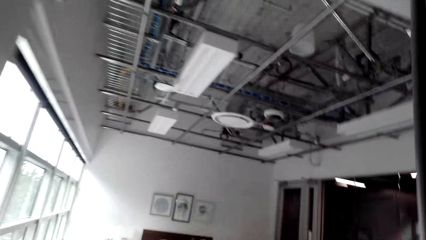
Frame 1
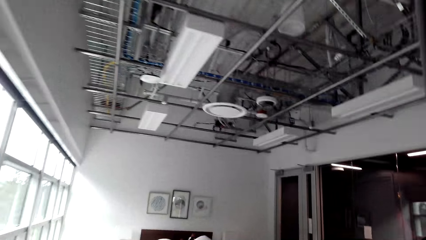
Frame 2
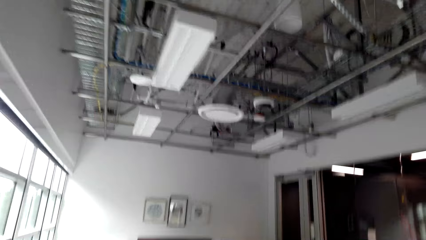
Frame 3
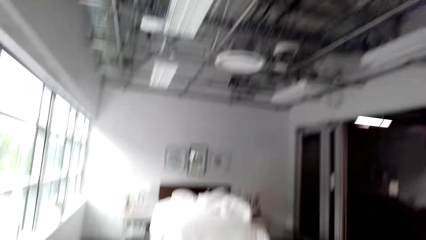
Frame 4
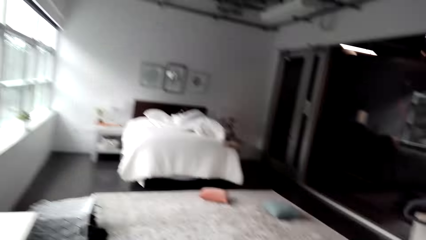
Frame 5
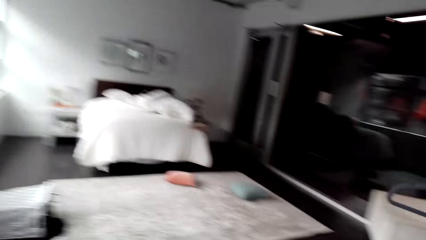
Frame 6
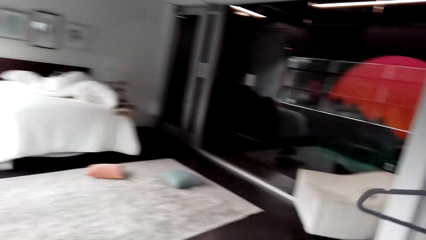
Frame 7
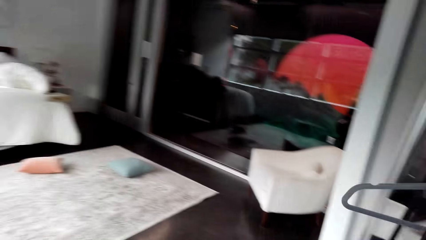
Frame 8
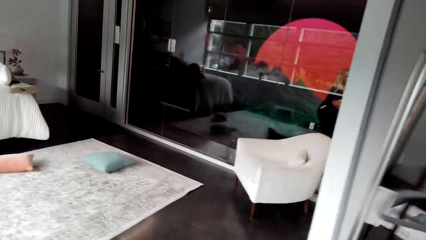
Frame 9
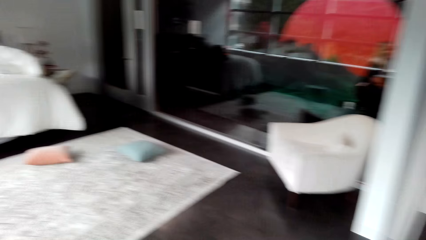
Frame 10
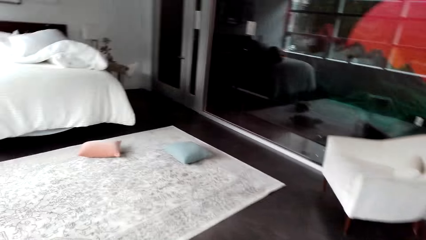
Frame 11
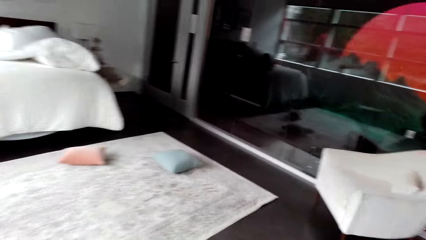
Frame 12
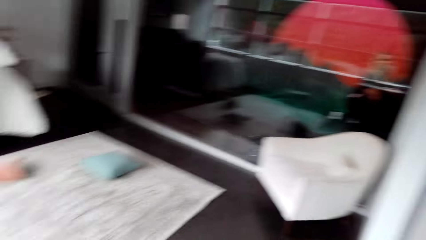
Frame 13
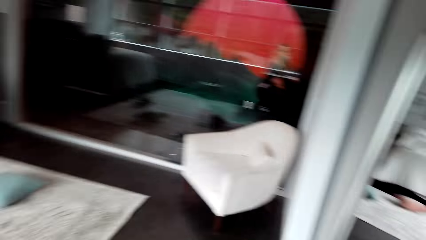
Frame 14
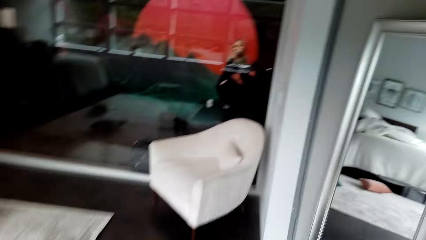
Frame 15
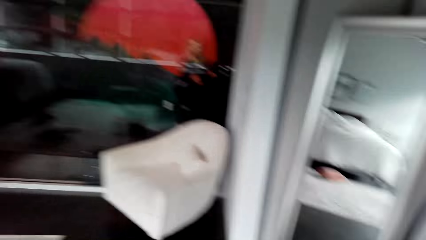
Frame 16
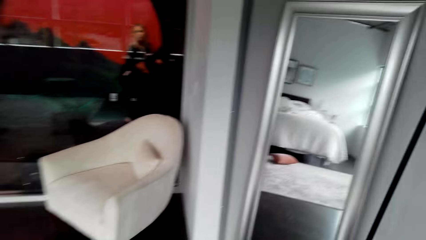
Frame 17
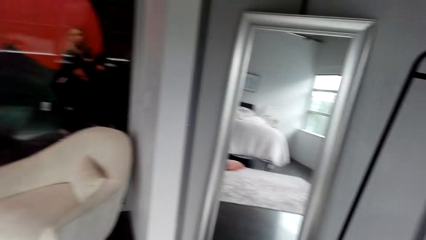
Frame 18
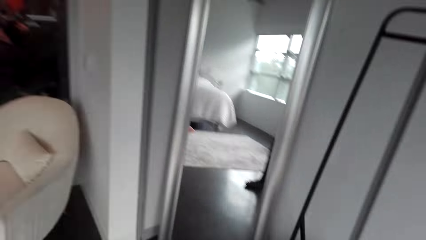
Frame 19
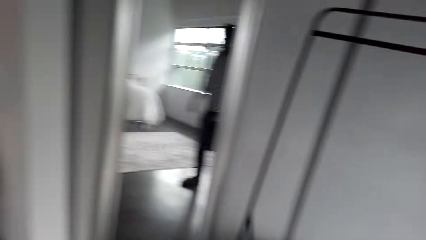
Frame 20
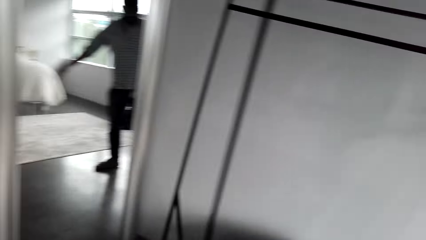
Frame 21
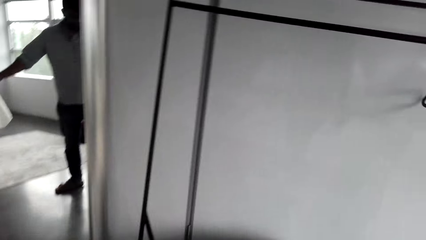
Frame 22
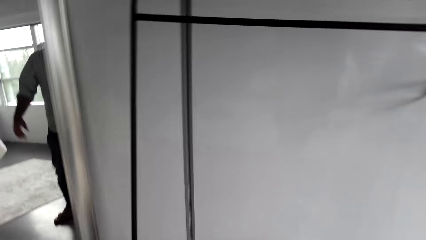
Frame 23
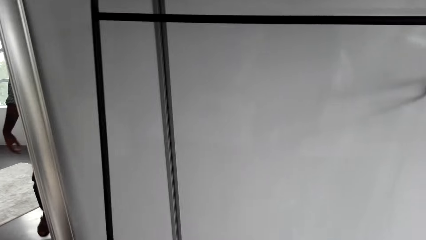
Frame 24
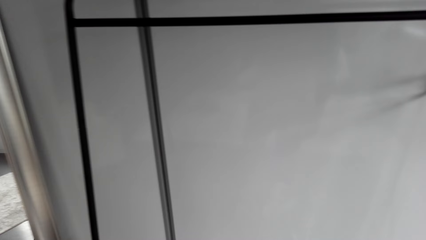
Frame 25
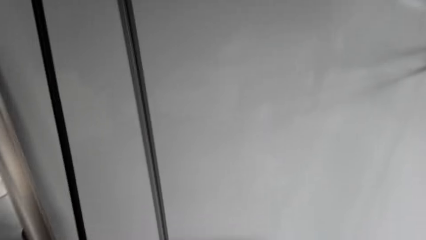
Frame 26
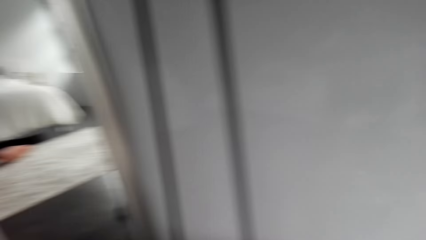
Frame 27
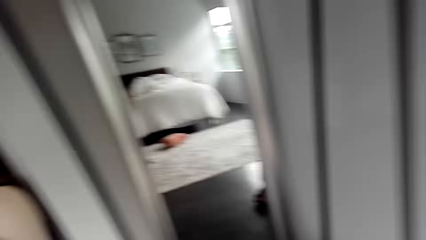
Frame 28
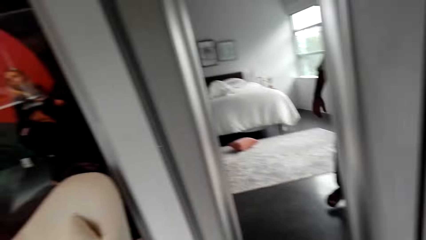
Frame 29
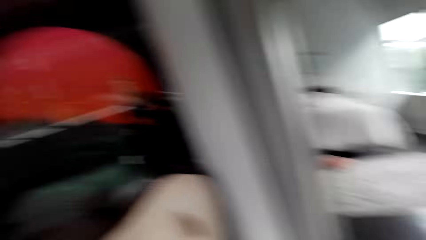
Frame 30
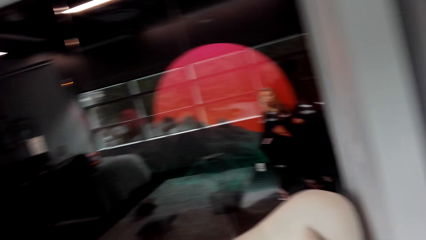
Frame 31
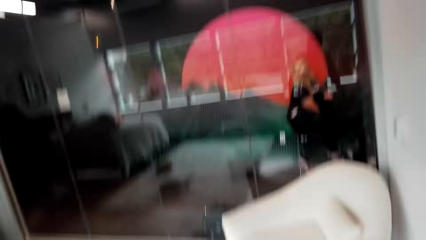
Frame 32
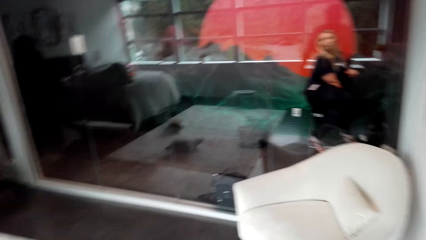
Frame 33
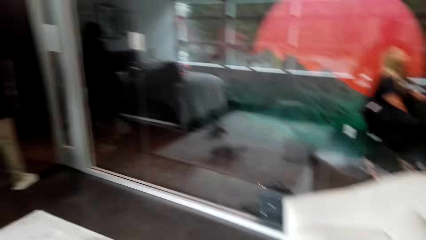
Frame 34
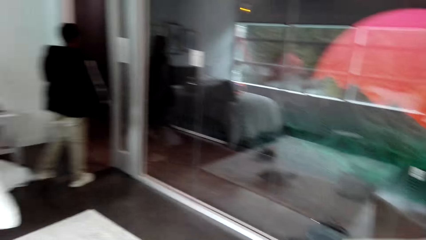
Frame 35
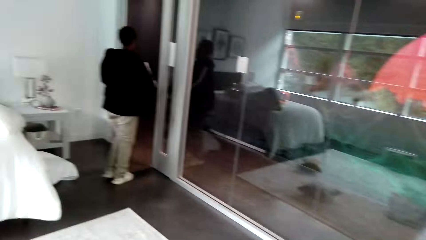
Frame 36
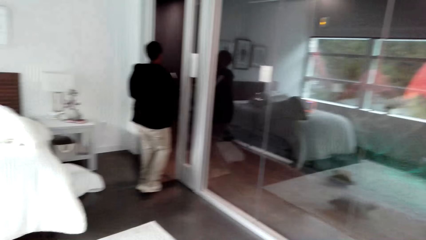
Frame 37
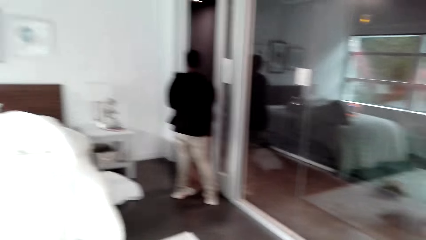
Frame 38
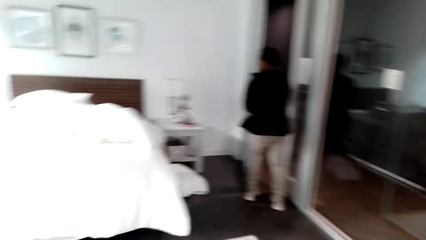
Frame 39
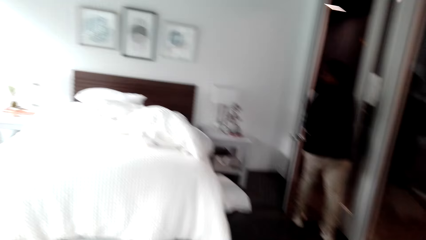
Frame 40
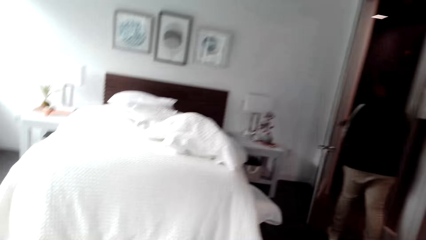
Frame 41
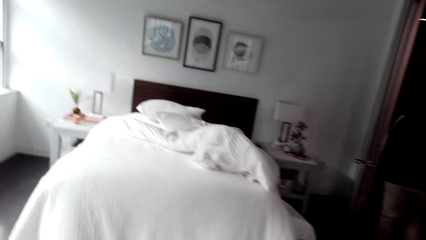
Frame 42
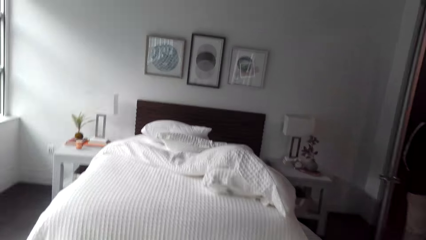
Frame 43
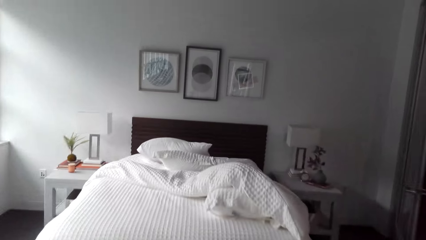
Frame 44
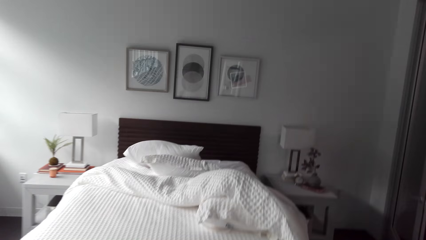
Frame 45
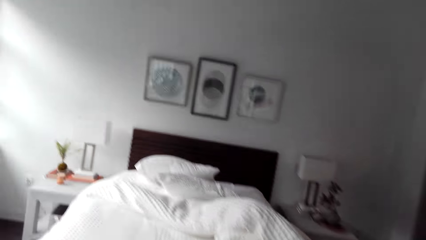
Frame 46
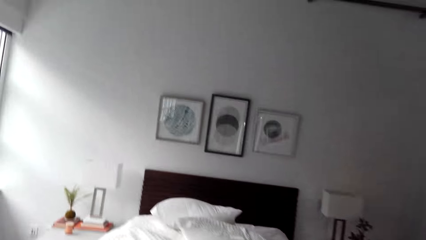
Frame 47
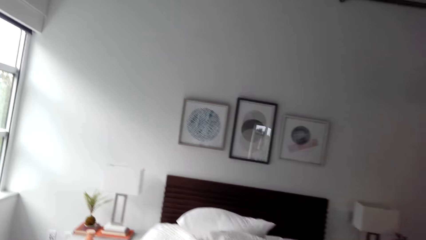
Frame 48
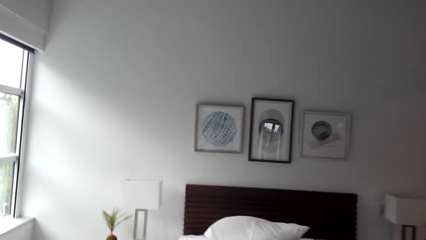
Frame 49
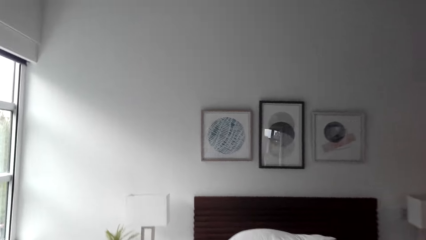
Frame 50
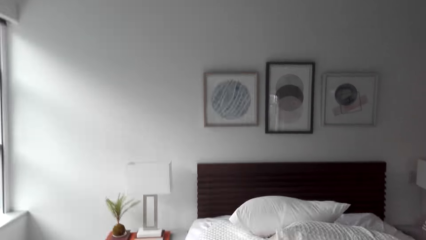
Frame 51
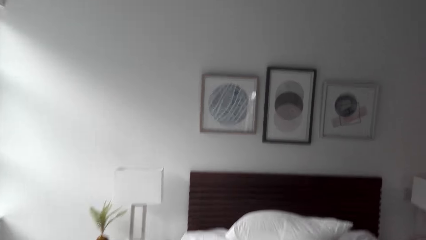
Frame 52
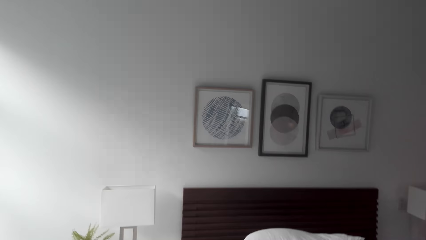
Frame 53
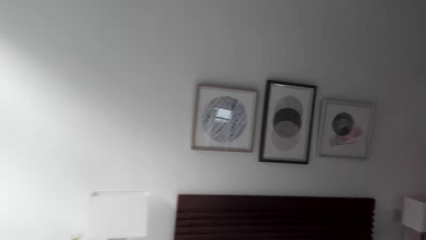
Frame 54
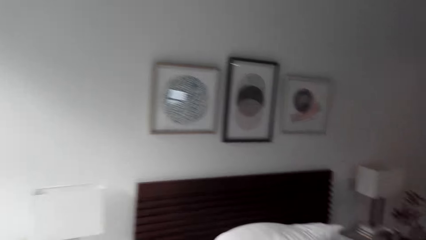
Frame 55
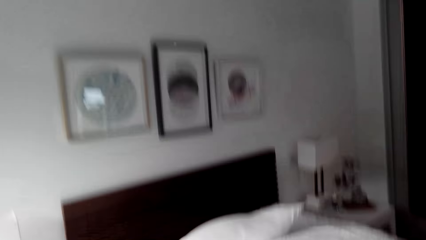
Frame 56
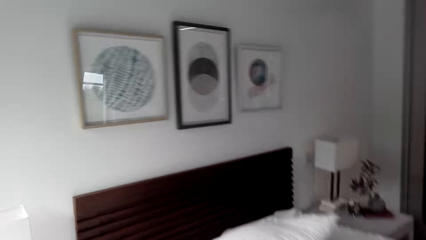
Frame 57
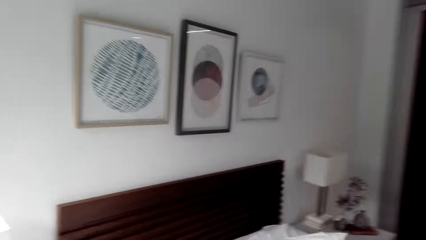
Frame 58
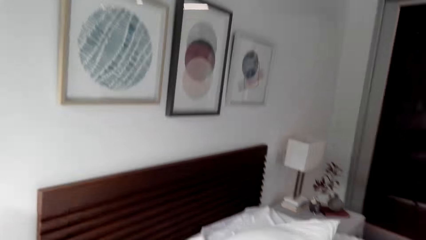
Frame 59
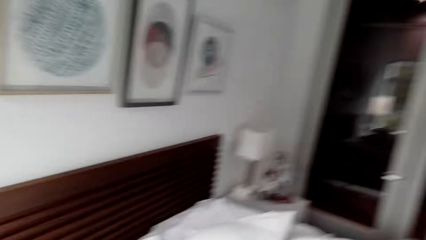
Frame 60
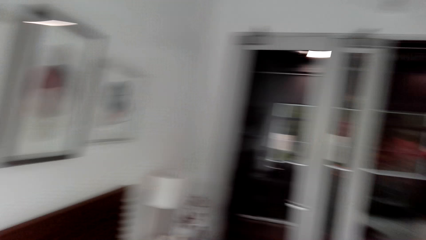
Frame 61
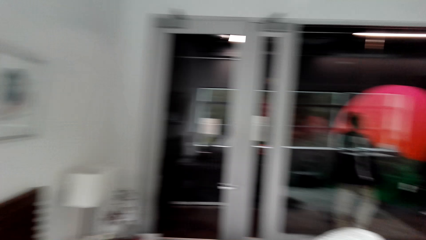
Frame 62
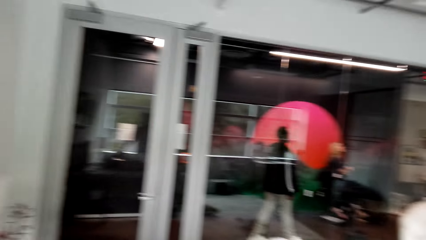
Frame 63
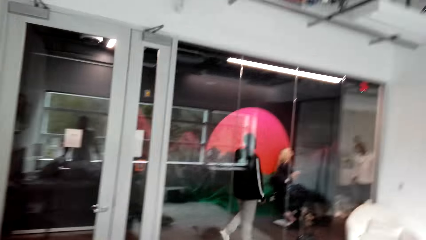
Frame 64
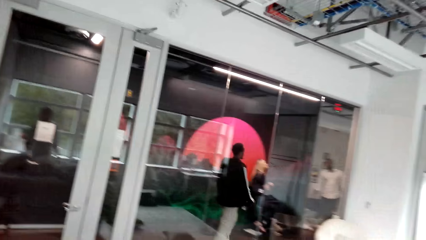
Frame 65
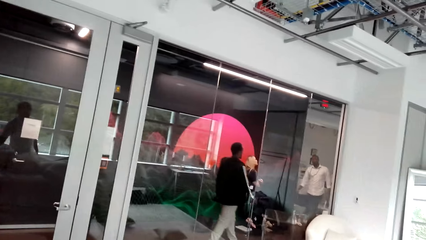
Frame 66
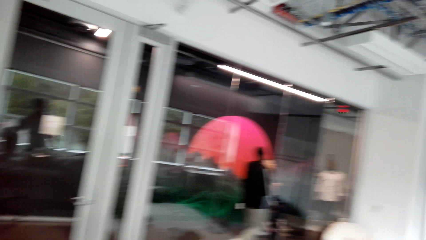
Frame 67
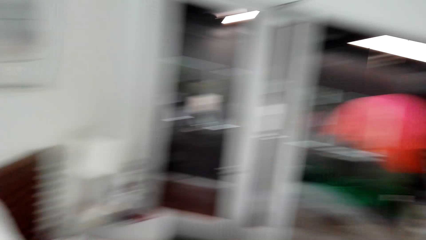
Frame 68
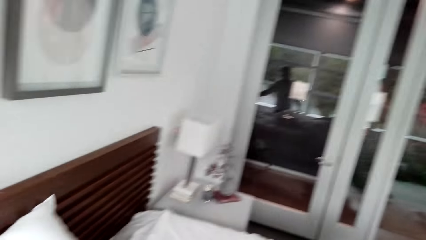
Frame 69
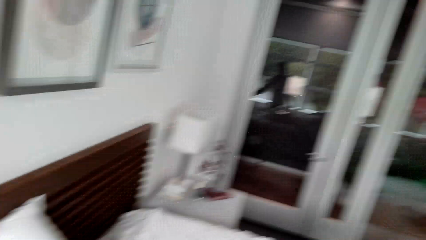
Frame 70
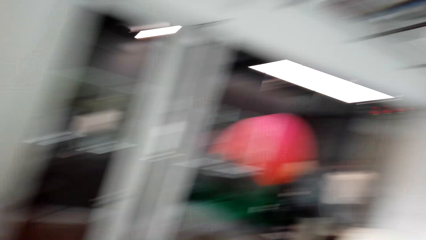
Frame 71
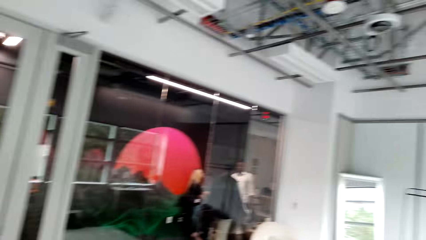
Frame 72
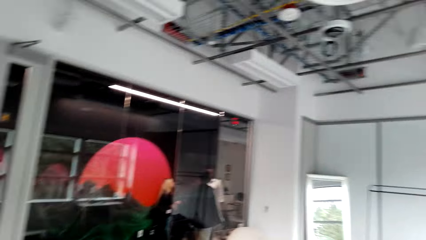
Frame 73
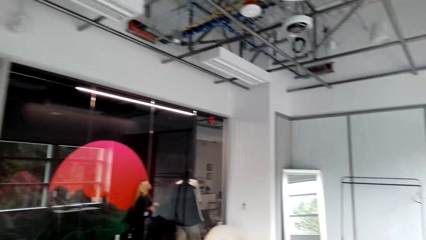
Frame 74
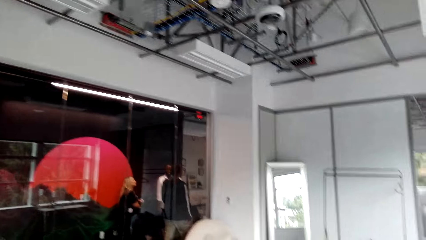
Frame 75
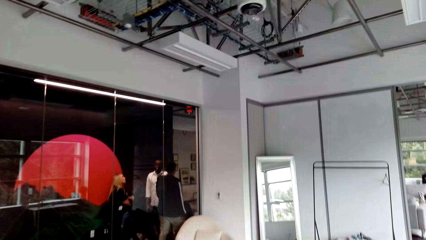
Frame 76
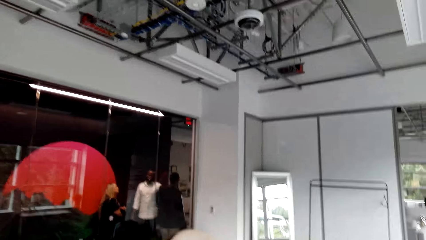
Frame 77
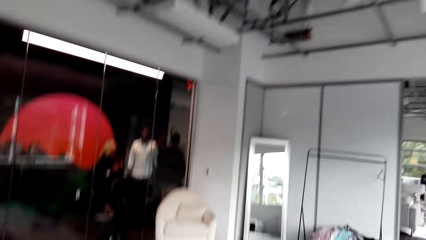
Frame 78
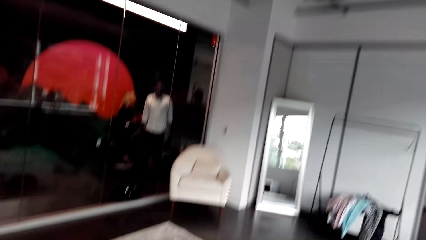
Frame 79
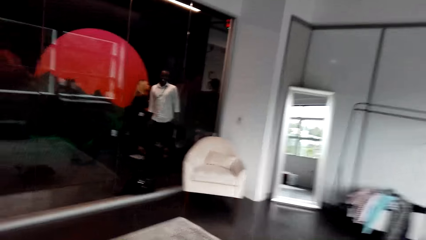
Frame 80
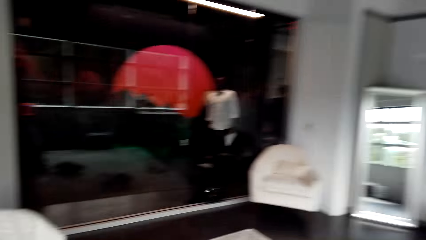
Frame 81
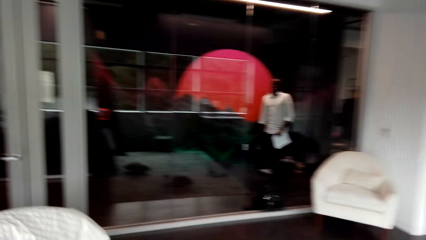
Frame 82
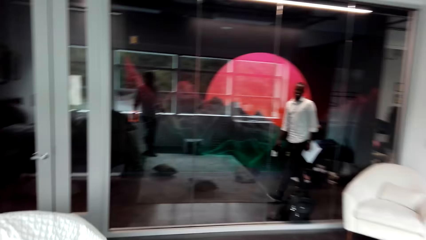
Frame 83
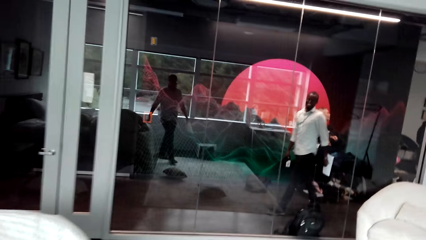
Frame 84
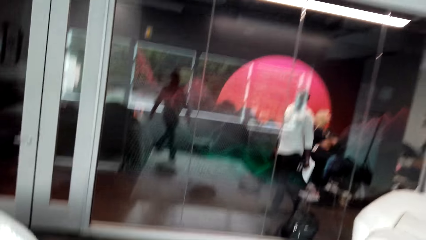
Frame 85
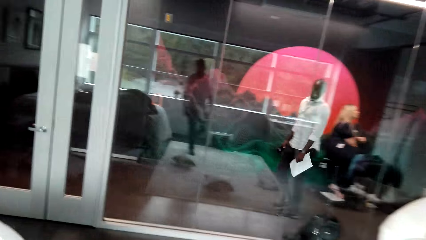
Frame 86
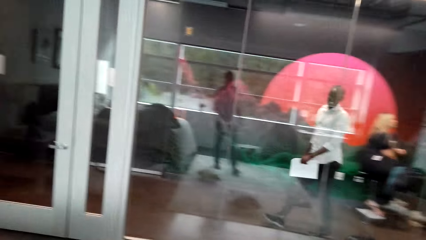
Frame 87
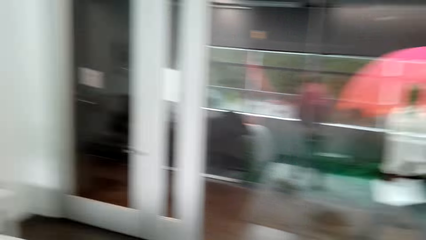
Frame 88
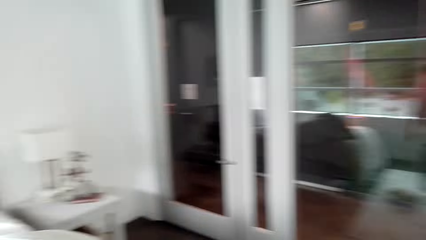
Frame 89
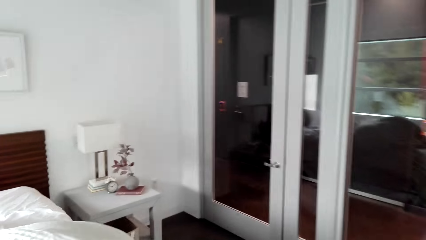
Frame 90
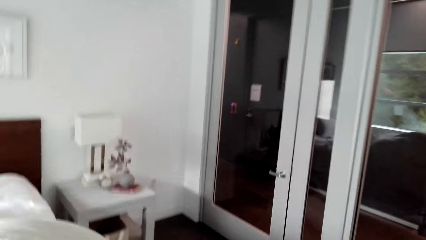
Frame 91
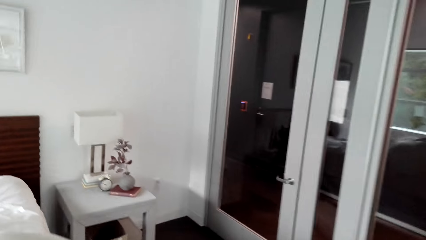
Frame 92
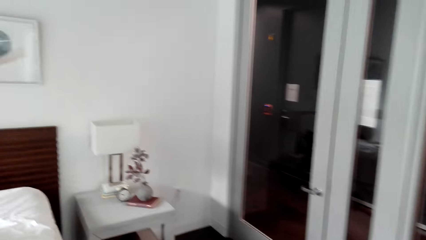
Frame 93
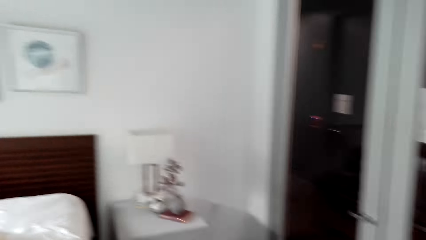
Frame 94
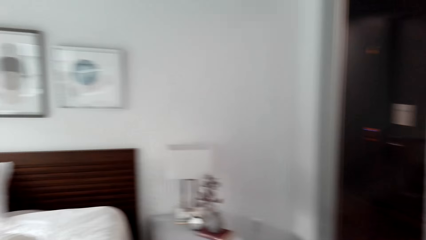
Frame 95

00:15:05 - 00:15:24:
The camera wearer interacts with a man. Another man walks in the house. The camera wearer walks in the house.
